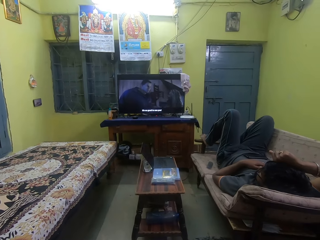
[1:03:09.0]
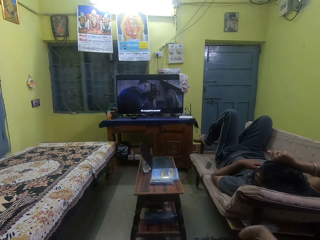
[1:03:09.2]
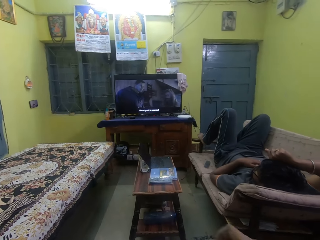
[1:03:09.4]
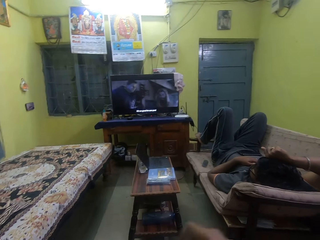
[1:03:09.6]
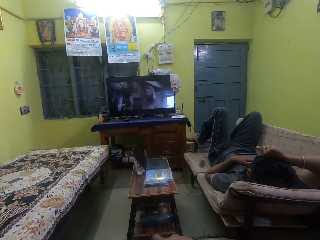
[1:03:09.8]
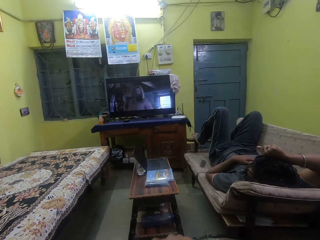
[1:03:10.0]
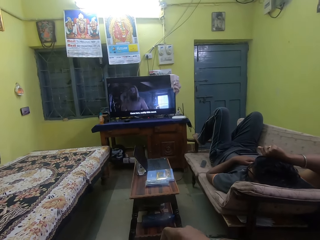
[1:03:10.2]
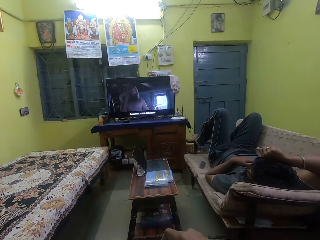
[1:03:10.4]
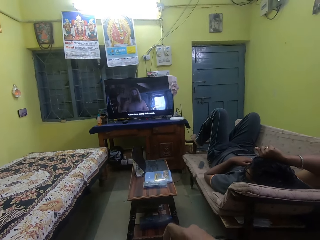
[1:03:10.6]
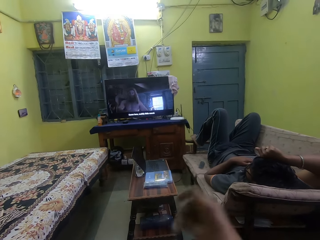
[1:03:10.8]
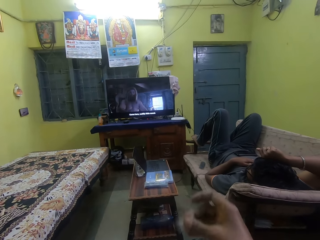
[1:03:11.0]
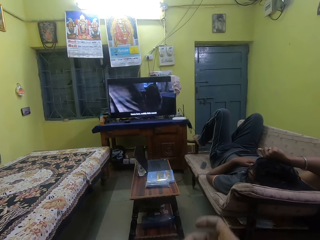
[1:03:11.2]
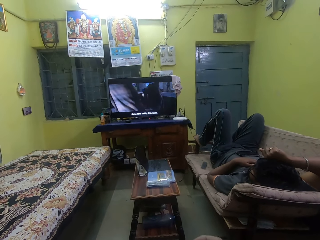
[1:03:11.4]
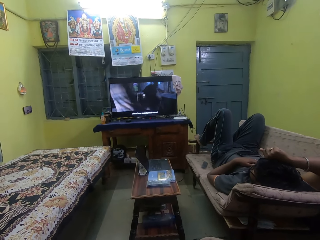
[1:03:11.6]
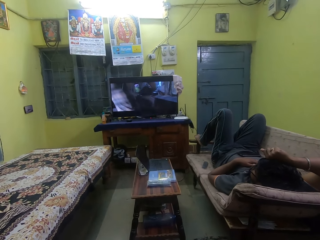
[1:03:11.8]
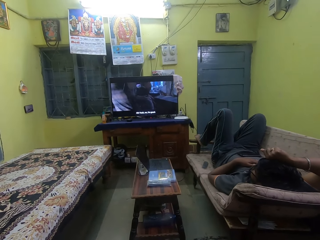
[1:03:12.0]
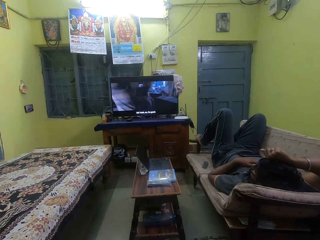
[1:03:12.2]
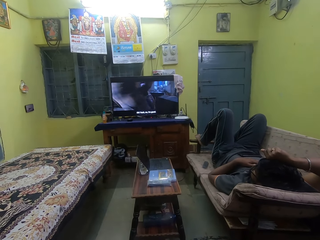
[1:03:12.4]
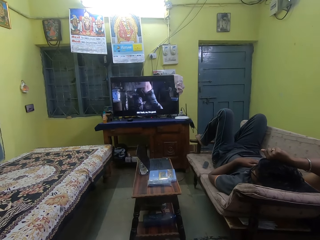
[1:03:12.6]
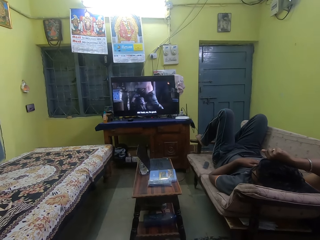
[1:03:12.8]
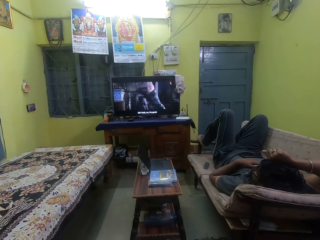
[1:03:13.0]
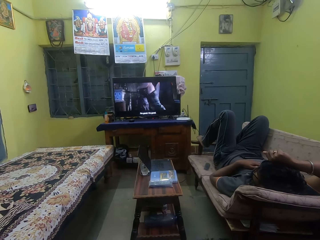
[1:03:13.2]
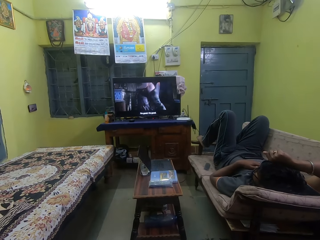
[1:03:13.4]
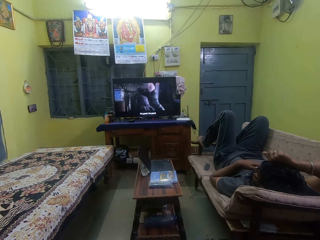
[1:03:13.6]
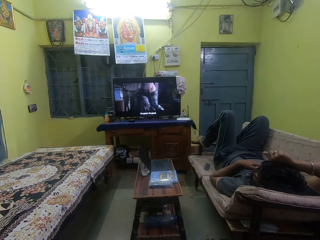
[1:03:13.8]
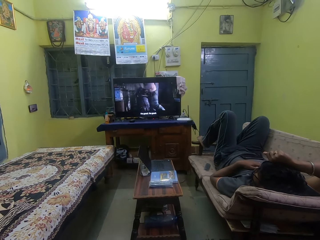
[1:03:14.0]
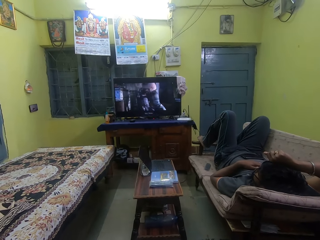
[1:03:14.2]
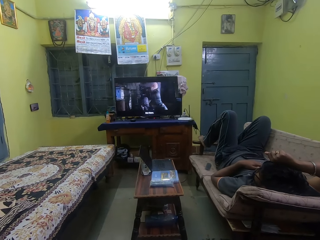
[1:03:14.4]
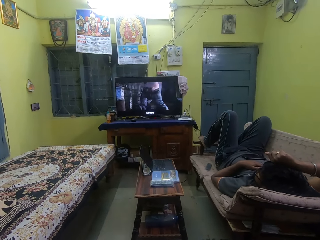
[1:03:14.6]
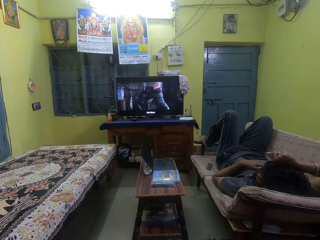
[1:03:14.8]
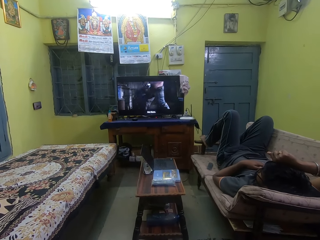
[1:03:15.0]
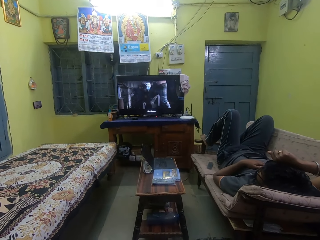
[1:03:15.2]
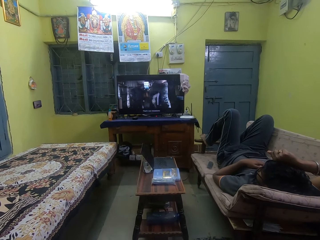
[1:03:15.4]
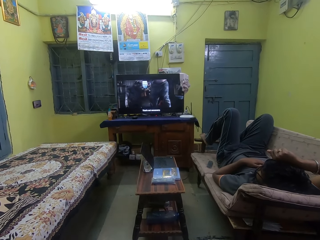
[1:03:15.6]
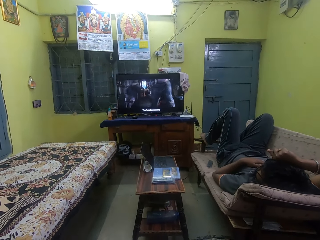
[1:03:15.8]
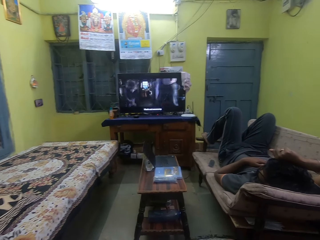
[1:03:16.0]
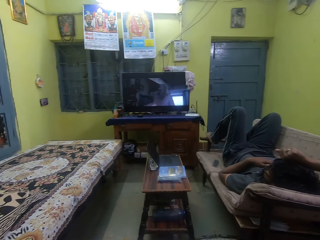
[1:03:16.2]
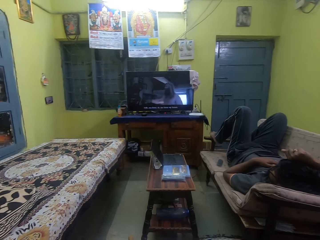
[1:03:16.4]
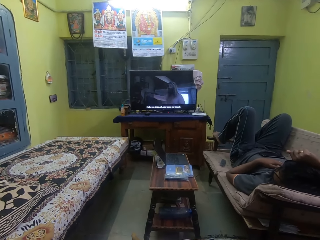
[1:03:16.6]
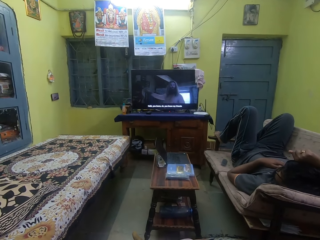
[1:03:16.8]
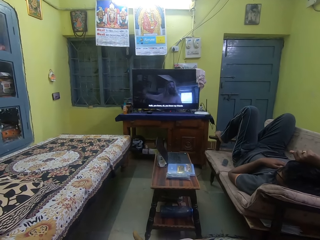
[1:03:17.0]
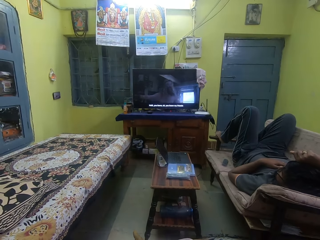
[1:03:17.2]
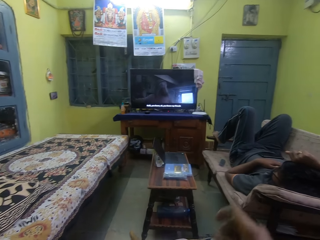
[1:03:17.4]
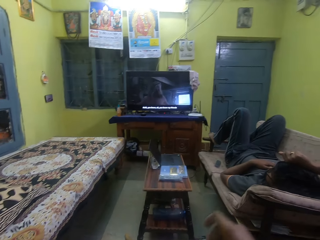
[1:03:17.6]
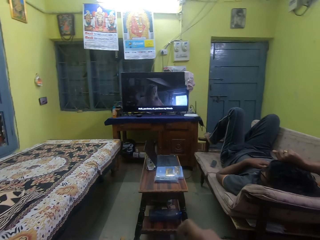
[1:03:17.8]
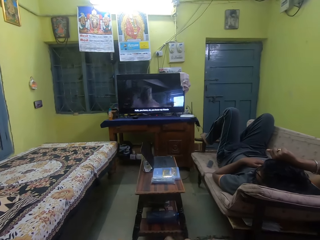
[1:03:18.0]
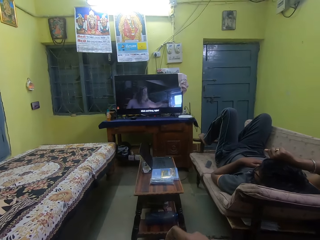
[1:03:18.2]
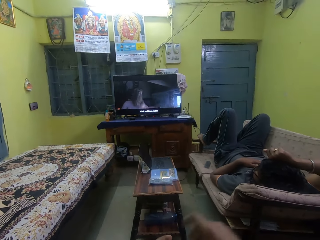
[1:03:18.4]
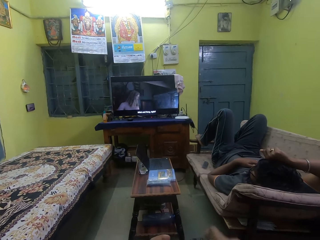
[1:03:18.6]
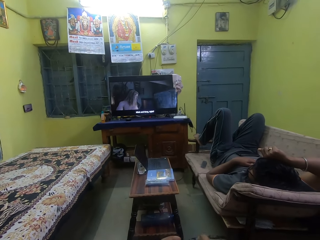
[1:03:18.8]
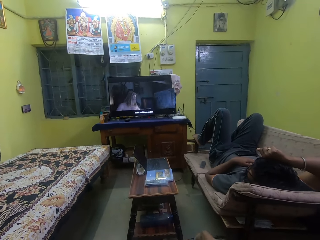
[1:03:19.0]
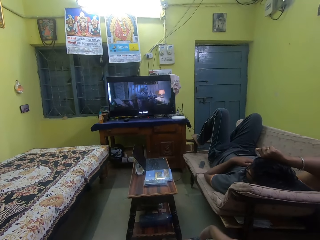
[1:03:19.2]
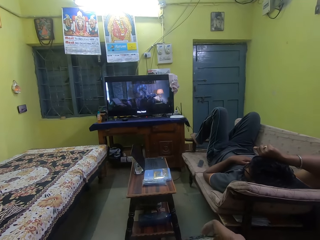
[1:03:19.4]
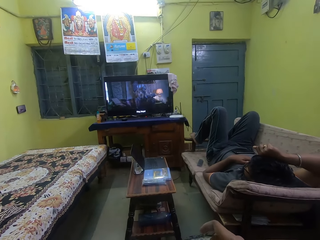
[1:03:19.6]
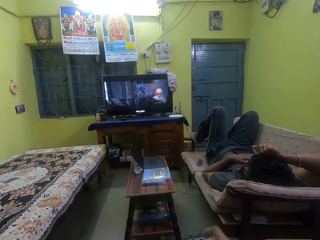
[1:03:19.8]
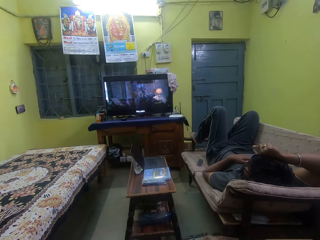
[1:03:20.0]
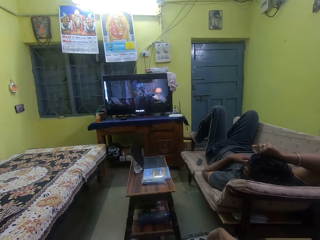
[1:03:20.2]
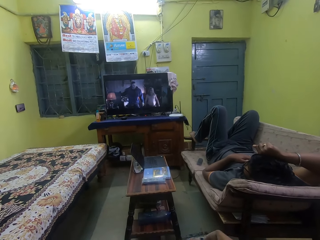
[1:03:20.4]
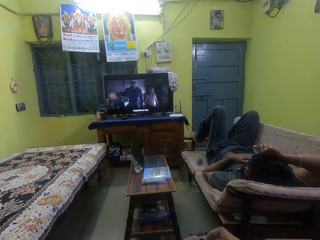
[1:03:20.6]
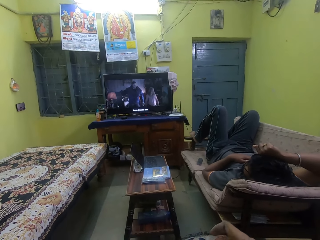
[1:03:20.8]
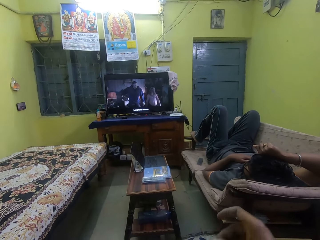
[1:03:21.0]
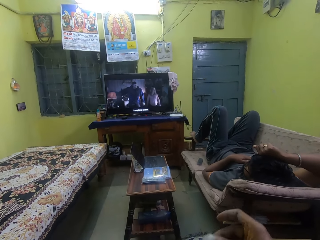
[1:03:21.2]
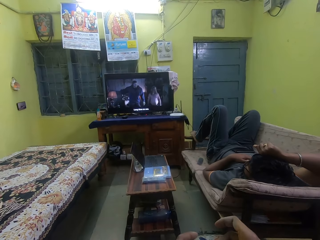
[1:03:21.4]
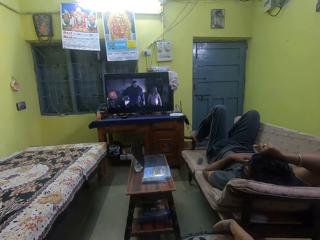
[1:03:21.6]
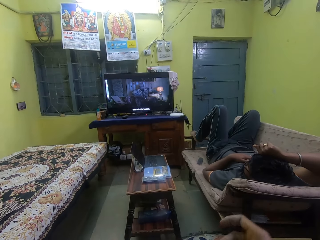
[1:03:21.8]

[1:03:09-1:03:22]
The camera wearer plucks cotton wool. They pull the cotton wool.

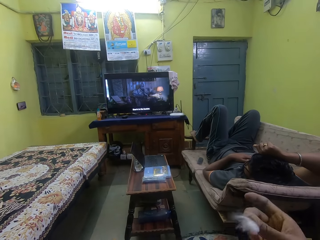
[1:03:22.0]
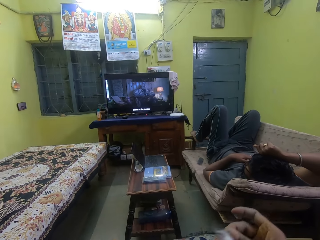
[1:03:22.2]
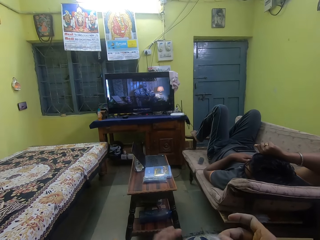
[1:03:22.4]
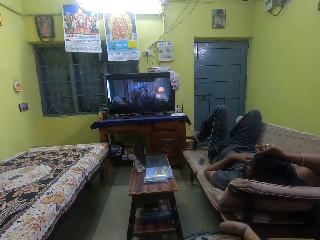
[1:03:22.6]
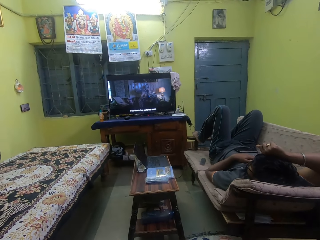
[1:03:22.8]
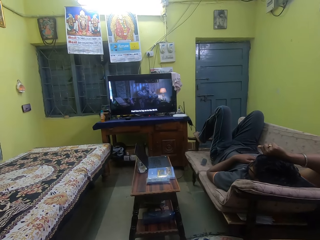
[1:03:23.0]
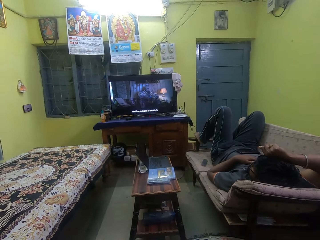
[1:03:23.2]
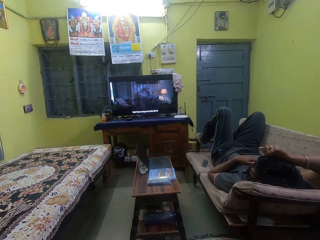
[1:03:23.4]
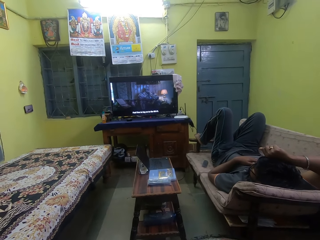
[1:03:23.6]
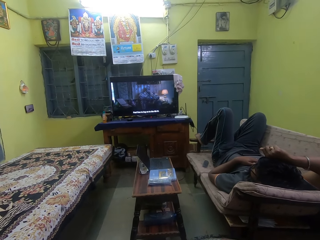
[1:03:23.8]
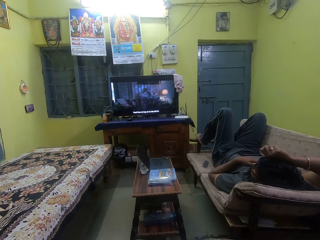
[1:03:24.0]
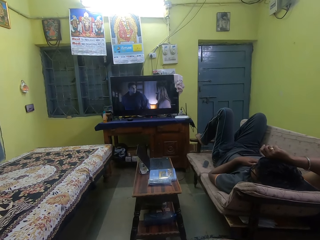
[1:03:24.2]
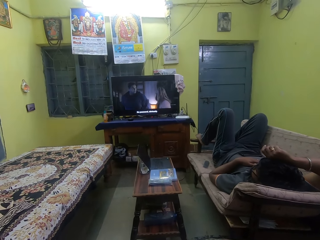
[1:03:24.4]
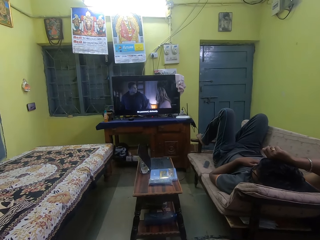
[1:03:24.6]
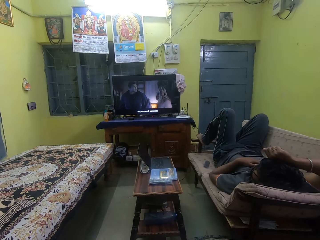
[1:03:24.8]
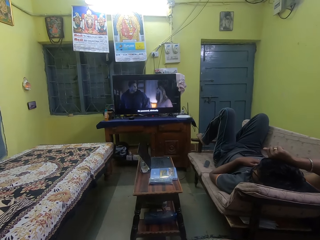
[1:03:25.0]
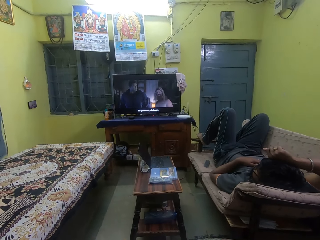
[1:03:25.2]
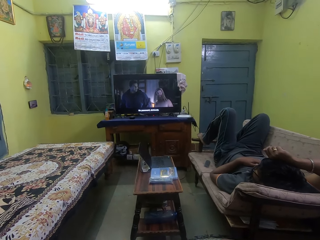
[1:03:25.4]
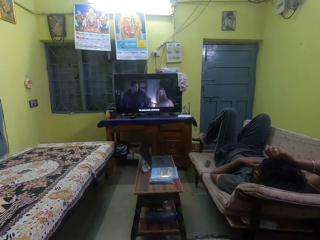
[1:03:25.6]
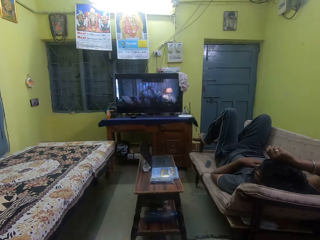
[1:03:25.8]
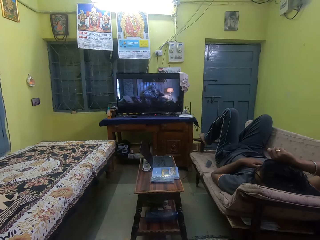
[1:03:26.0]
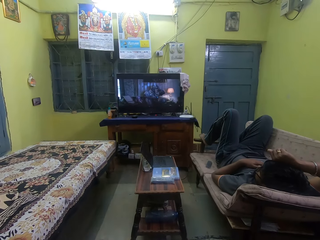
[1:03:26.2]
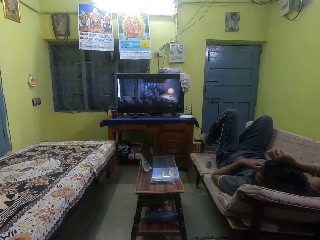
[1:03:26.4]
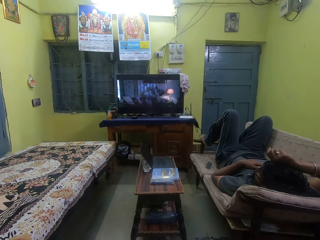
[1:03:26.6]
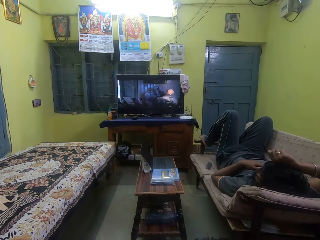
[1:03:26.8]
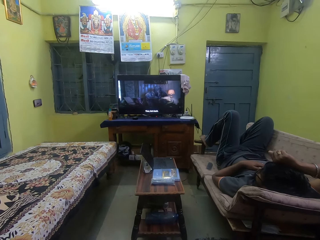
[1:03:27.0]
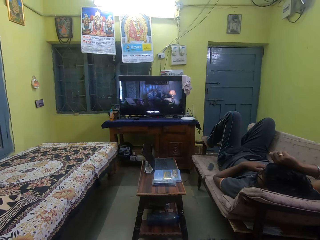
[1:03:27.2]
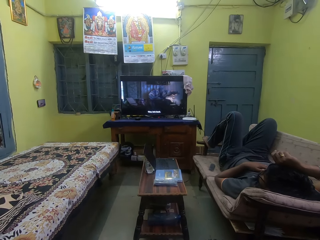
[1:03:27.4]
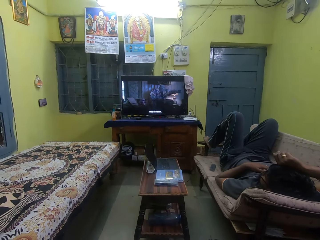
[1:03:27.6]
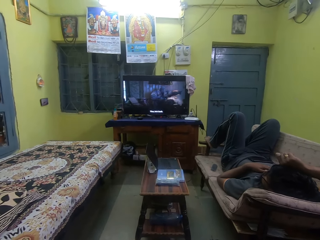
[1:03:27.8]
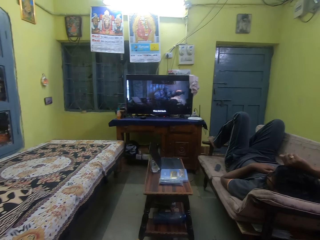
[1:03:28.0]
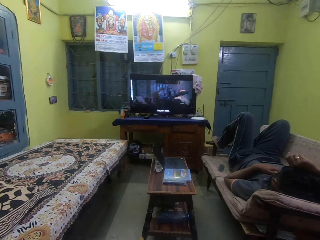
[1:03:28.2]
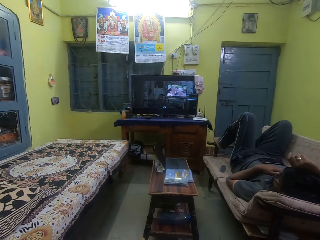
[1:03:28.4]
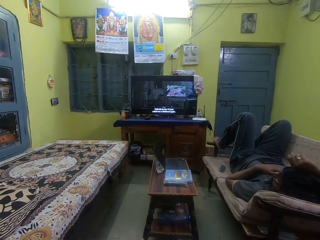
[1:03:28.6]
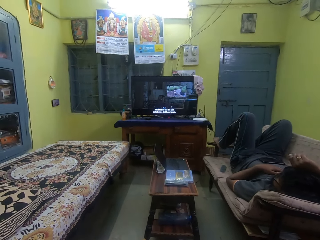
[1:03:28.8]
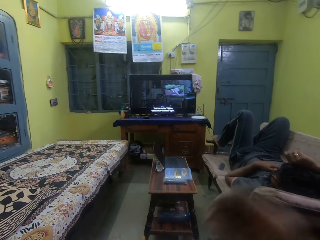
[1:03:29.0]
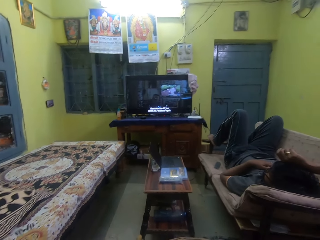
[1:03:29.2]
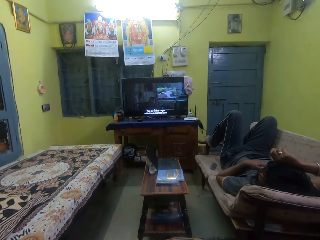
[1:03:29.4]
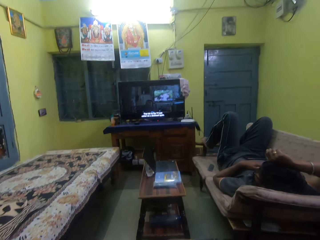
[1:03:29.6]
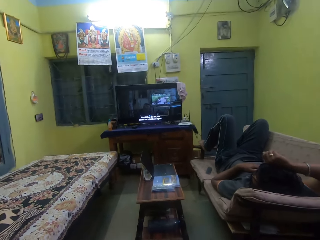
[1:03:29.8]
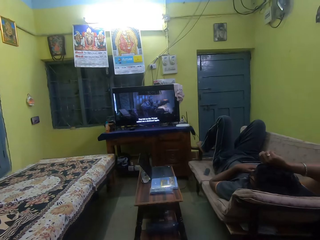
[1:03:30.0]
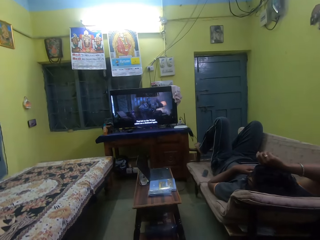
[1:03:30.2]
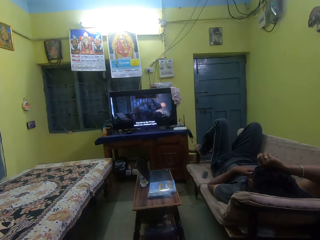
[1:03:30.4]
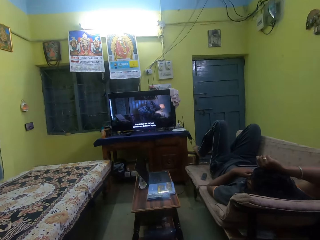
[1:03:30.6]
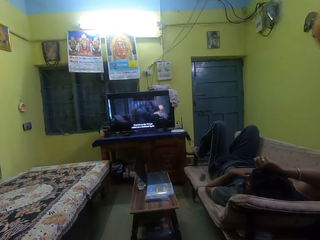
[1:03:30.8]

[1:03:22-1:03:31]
The camera wearer watches television. They adjust the camera.
